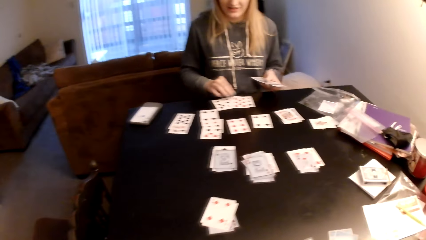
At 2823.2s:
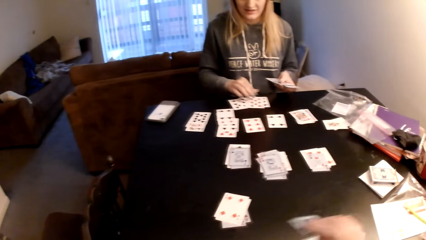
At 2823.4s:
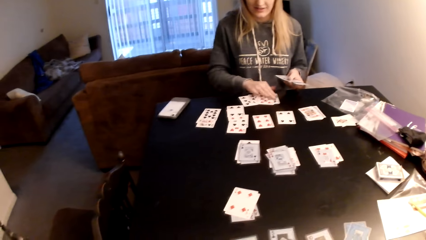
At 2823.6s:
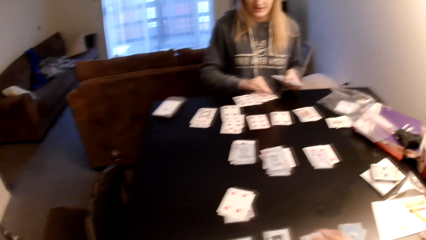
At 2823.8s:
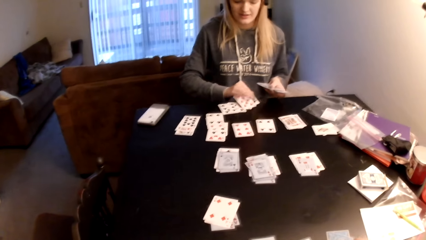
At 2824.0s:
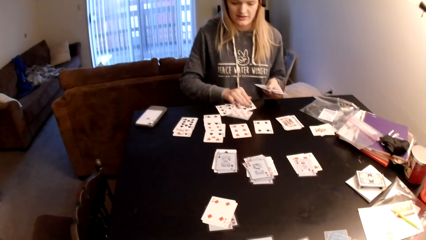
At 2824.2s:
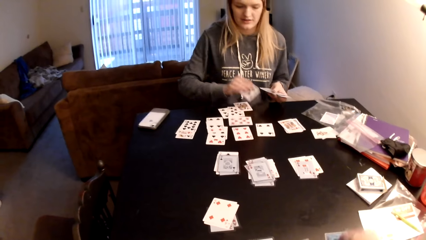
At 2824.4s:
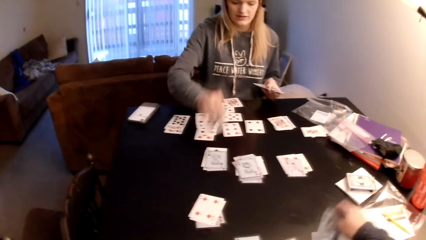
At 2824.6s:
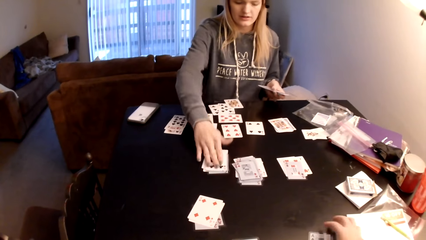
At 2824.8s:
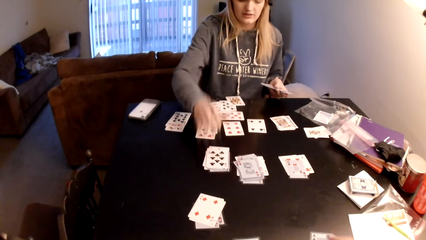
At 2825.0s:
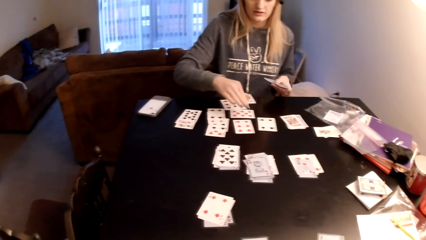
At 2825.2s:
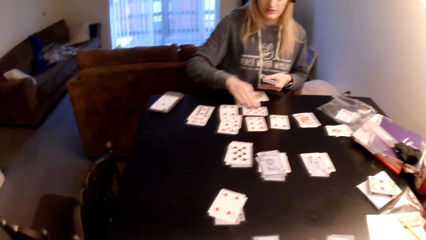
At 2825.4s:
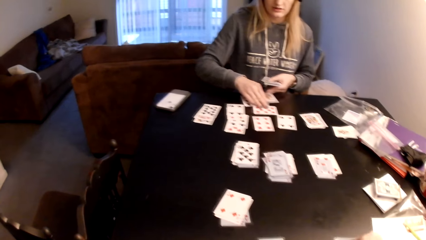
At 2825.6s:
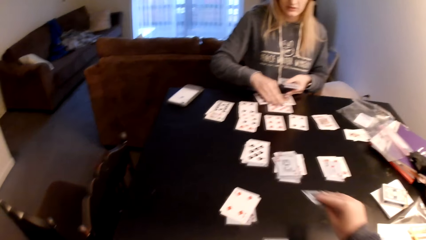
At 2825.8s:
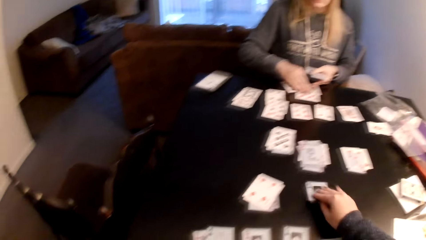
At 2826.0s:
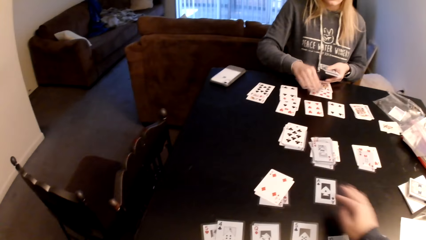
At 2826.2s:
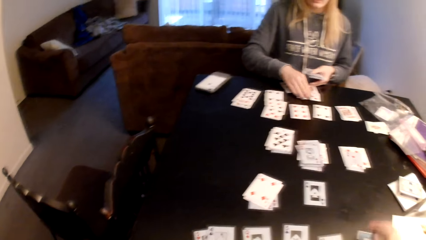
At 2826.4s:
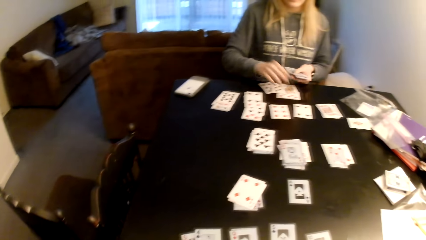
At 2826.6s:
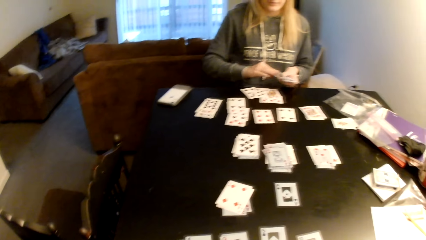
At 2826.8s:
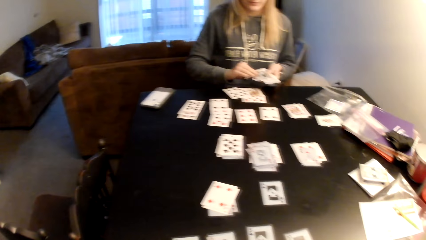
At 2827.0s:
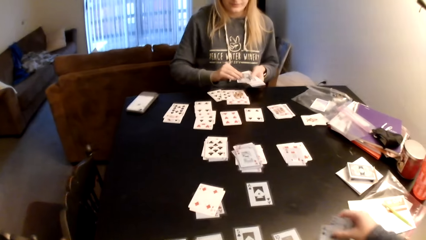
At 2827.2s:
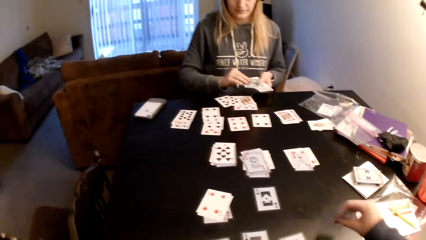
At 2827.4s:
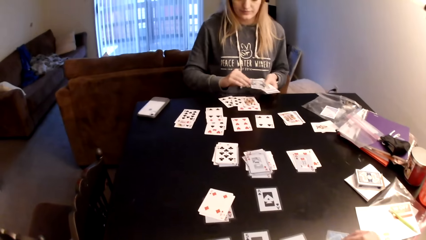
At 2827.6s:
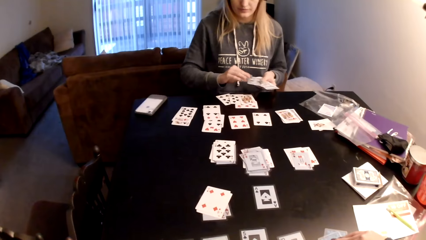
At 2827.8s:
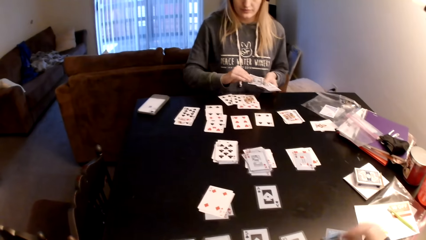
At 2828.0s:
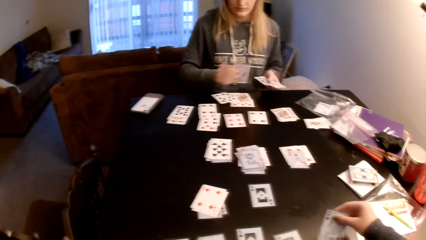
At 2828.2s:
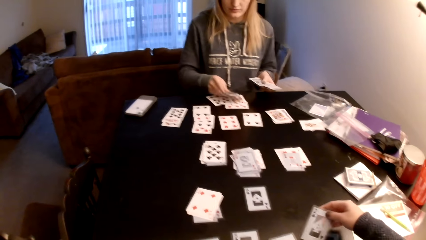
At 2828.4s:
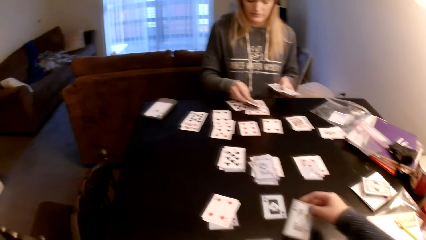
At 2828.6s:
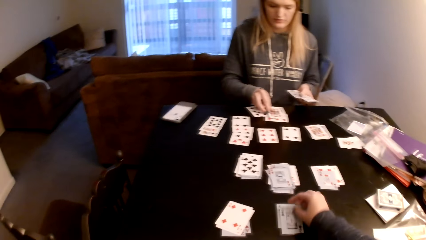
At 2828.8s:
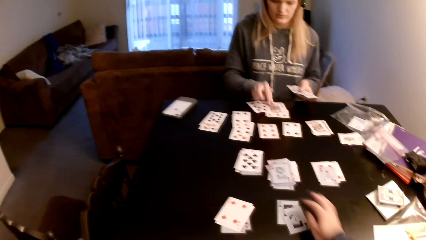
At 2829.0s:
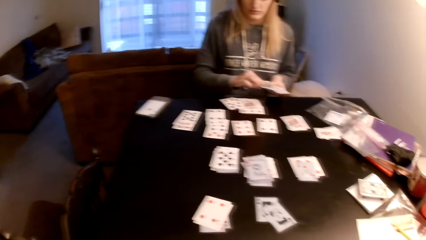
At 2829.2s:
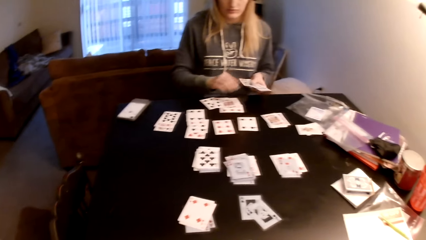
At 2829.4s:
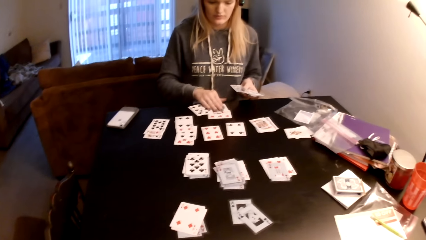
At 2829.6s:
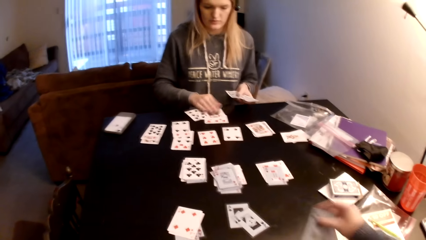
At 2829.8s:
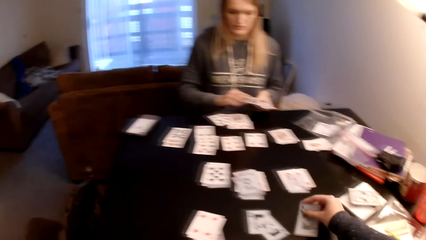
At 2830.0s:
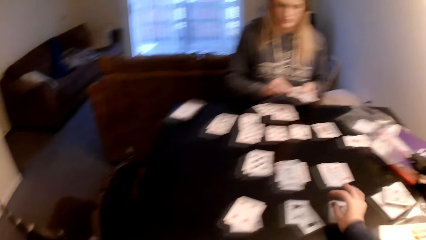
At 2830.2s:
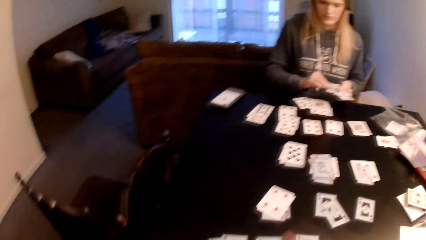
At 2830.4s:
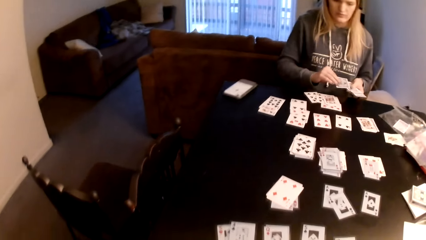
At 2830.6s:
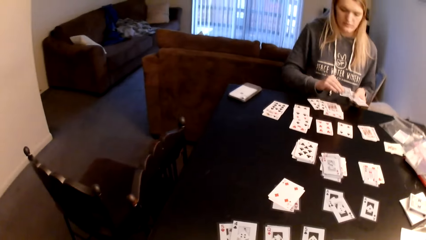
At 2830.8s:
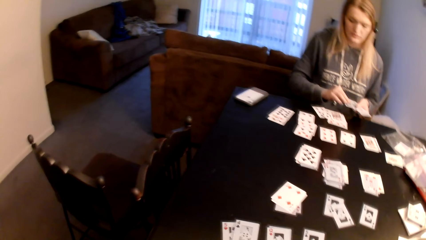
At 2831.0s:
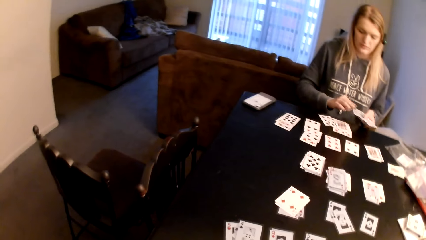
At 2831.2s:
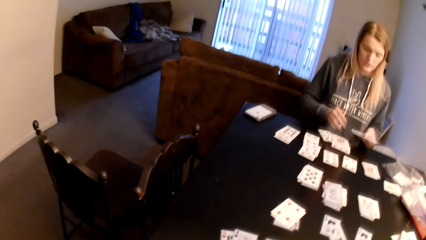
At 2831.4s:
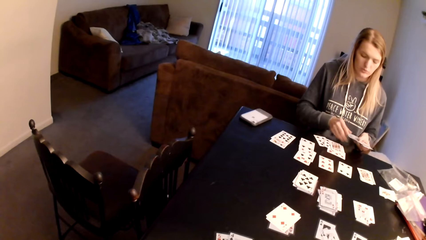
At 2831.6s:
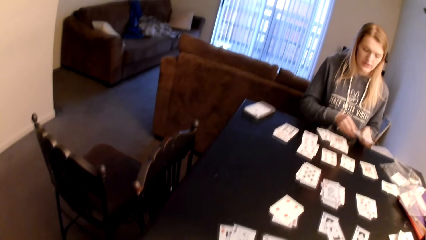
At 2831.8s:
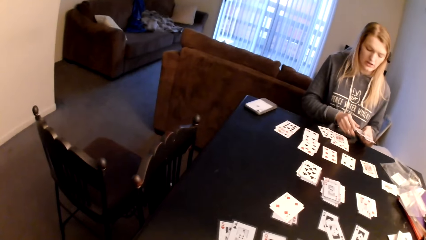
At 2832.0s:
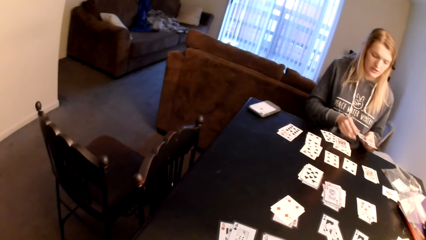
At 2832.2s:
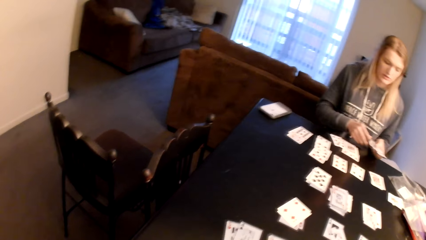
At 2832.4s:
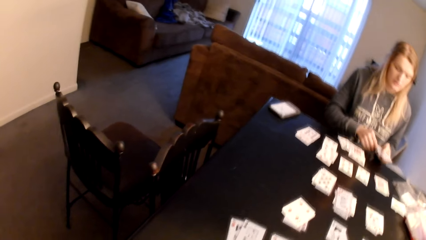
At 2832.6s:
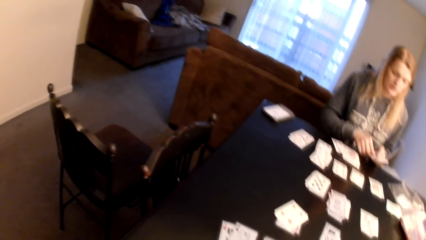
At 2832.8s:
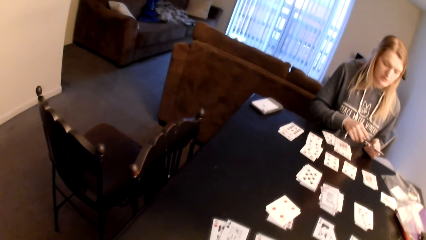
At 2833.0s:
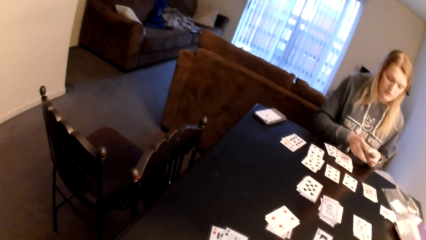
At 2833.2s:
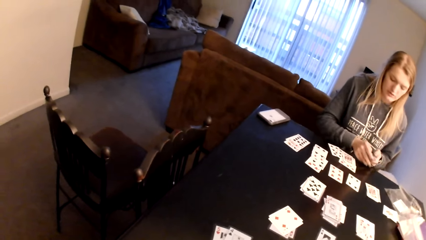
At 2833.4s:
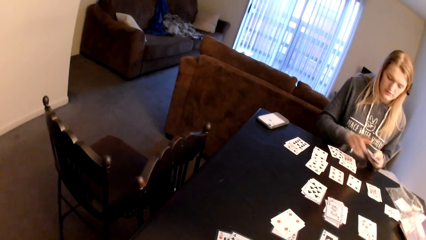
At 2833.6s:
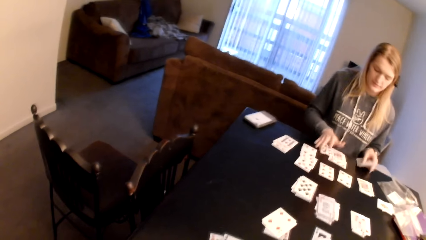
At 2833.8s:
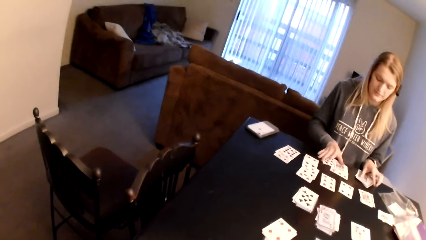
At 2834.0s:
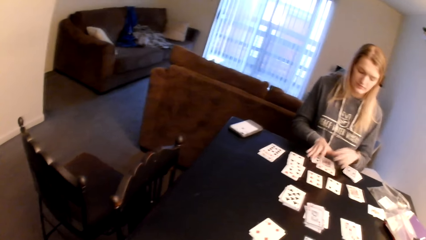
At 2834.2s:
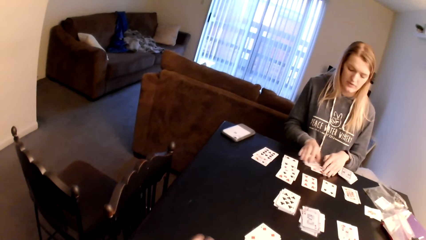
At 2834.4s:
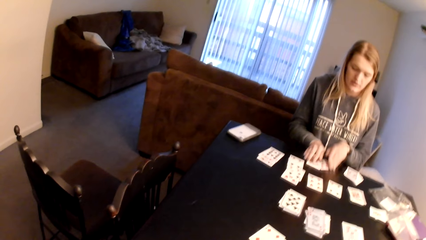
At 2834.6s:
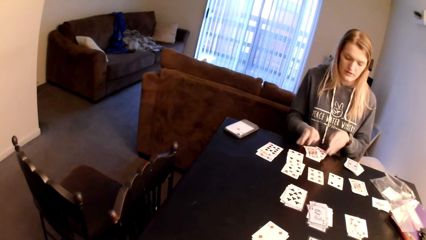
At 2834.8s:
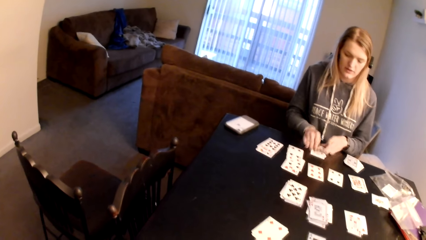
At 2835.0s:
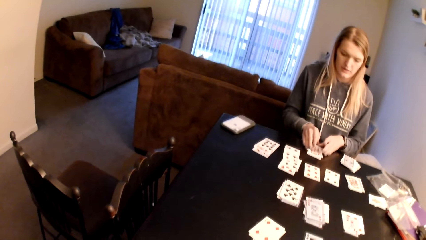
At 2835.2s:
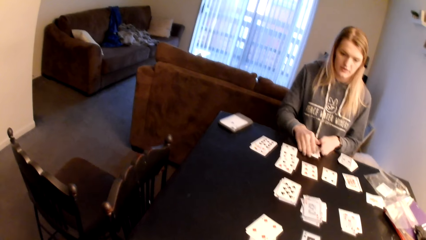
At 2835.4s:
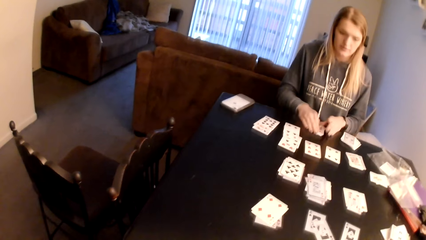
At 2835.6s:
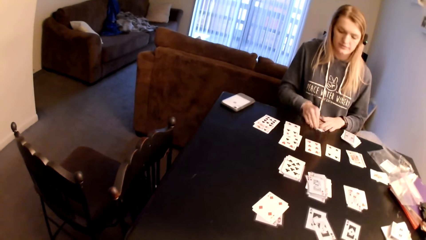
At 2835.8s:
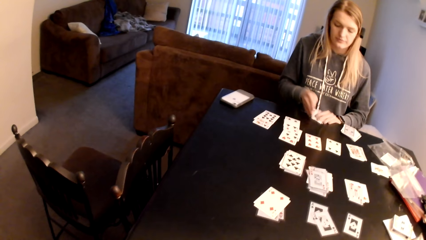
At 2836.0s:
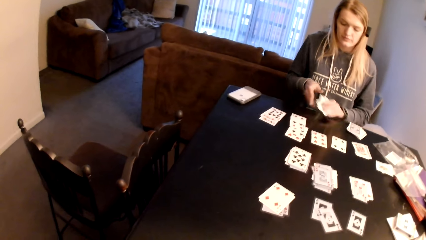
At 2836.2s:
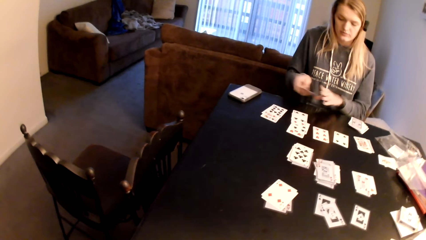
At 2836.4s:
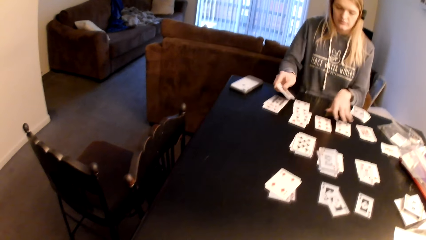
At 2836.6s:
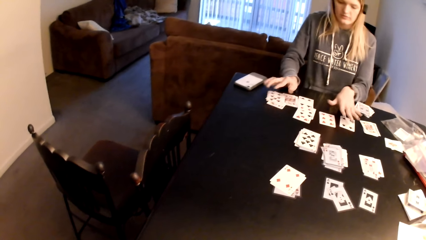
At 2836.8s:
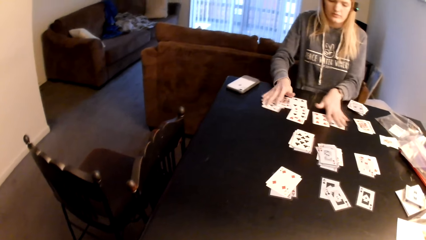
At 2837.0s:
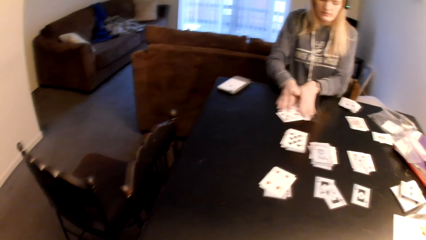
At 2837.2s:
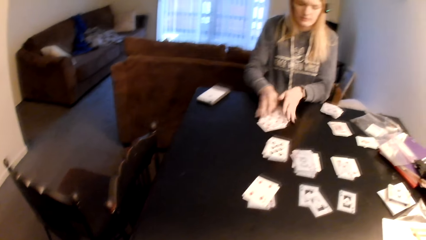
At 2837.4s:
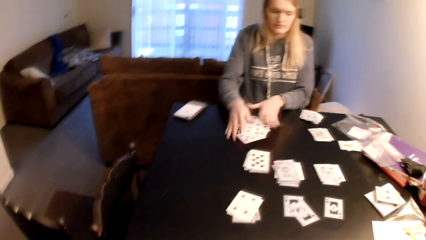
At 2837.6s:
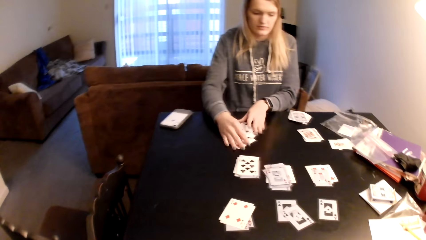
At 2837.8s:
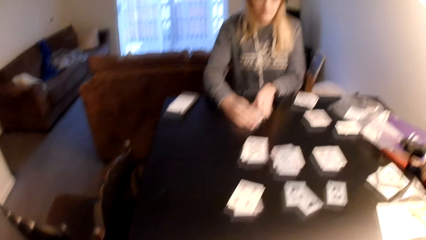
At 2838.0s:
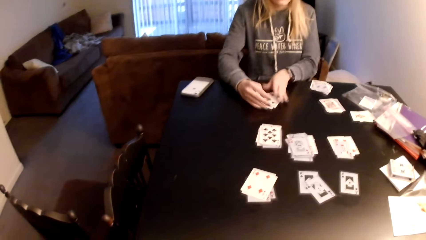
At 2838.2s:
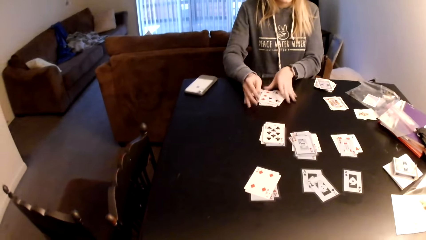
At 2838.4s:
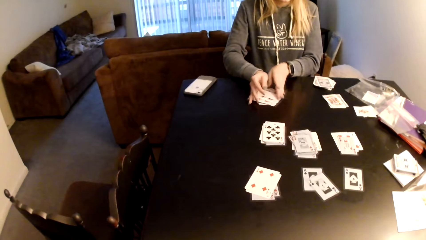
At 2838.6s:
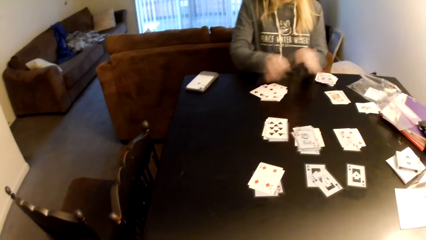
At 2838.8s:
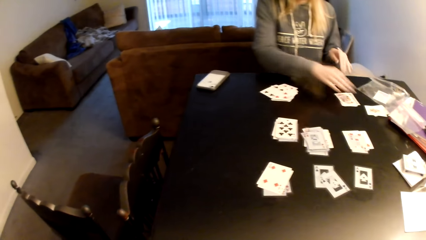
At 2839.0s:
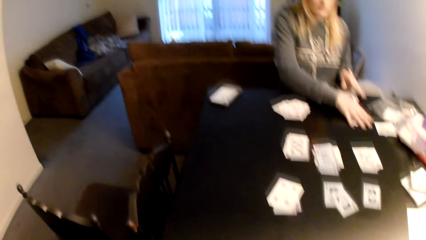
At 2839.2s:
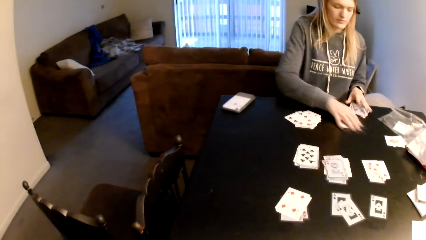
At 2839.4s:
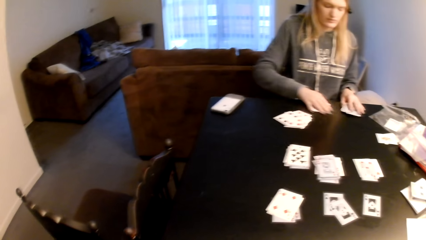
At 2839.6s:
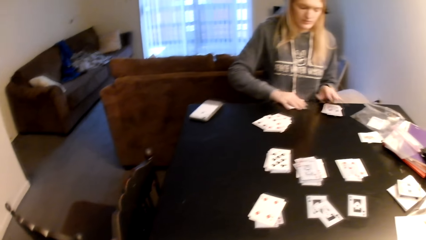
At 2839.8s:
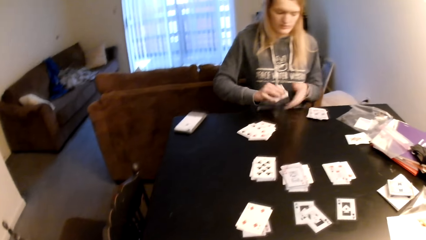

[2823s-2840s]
The camera wearer looks at the playing cards. The woman picks a card from the table. The camera wearer places the playing card on the table and arranges the playing cards. The woman puts a card on the cards, holds the cards, and touches the playing cards. The camera wearer places the playing card on the table and looks at the playing cards. The woman picks a card from her hand. The camera wearer places the playing card on the table. The woman puts a card on the cards. The camera wearer looks at the playing cards and places the playing card on the table. The woman holds the cards. The camera wearer looks at the playing cards and places the playing card on the table. The woman holds cards from her hand, looks at the playing cards, places the cards on the table, holds cards from the table, and pulls the playing cards. The camera wearer looks at the playing cards. The woman picks cards from the table, puts the cards on the cards, and pushes the playing cards together.
